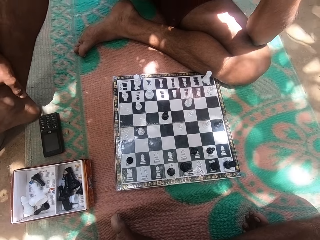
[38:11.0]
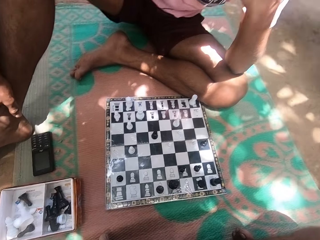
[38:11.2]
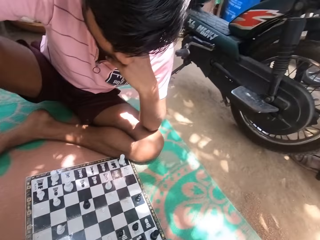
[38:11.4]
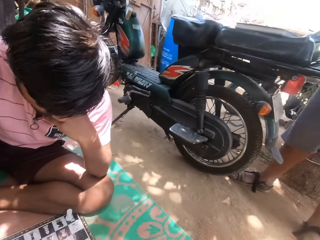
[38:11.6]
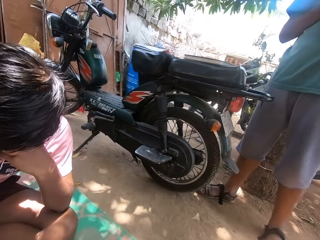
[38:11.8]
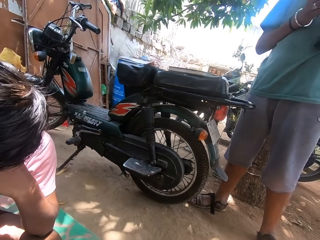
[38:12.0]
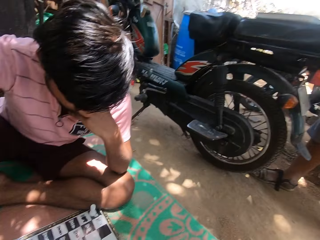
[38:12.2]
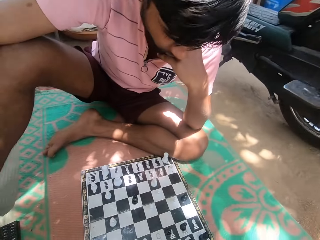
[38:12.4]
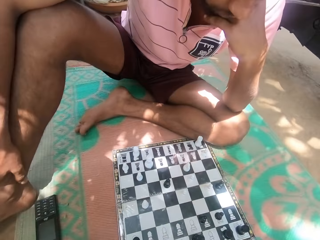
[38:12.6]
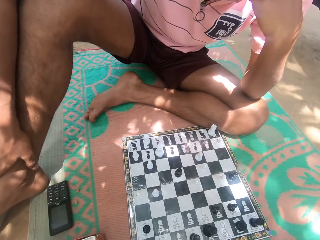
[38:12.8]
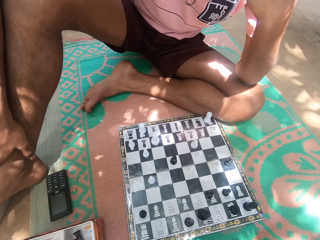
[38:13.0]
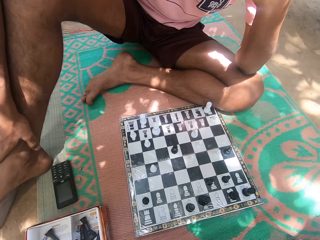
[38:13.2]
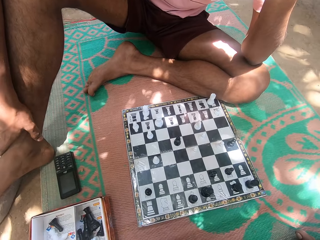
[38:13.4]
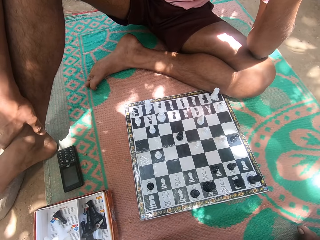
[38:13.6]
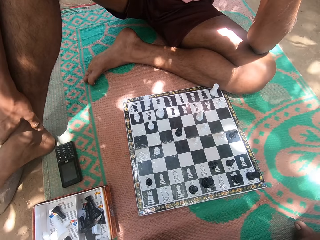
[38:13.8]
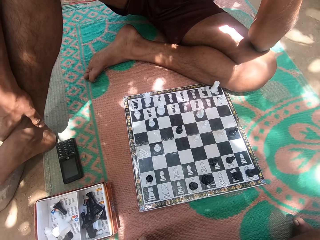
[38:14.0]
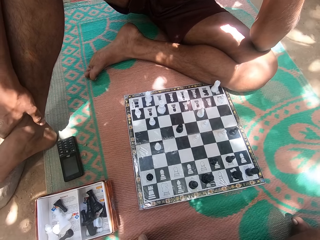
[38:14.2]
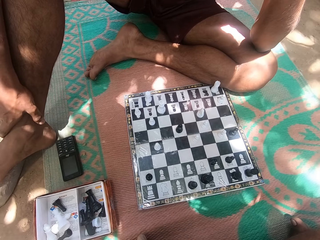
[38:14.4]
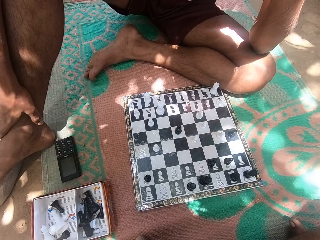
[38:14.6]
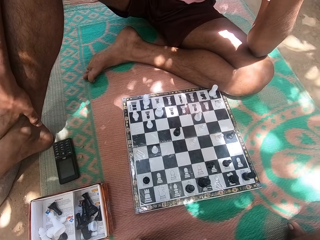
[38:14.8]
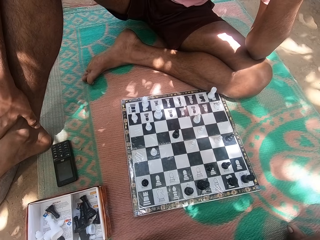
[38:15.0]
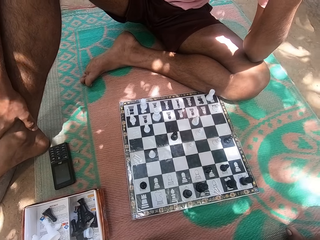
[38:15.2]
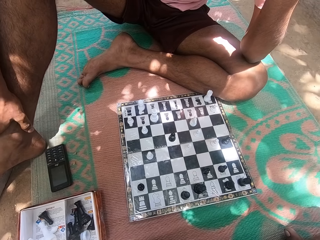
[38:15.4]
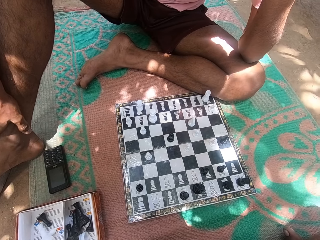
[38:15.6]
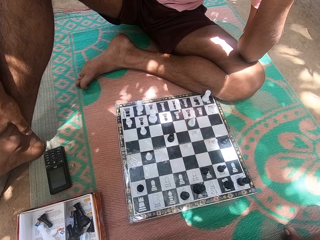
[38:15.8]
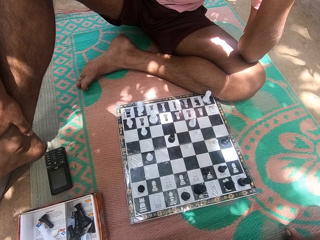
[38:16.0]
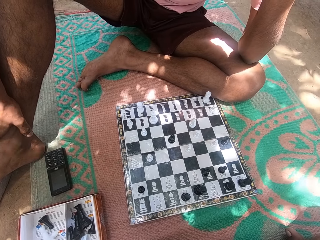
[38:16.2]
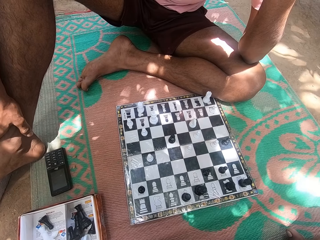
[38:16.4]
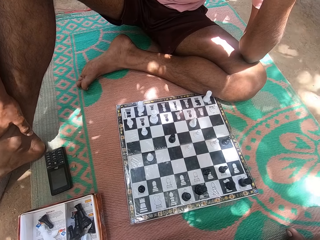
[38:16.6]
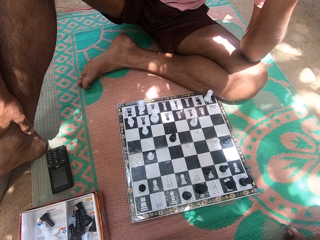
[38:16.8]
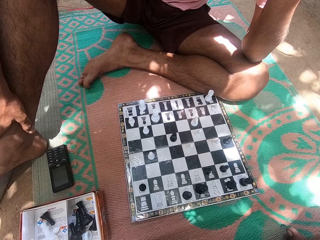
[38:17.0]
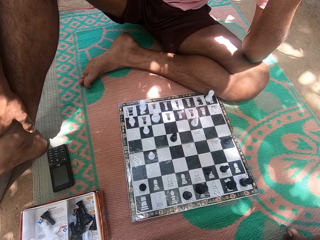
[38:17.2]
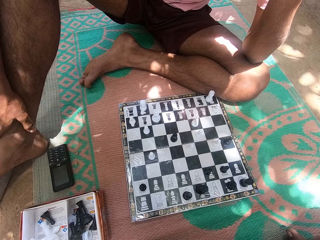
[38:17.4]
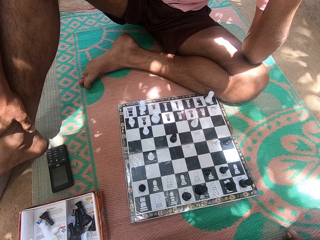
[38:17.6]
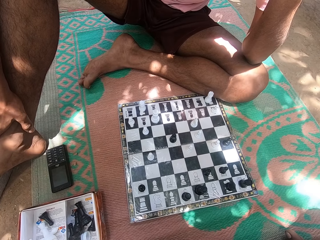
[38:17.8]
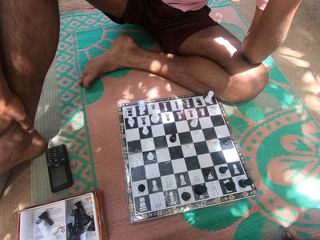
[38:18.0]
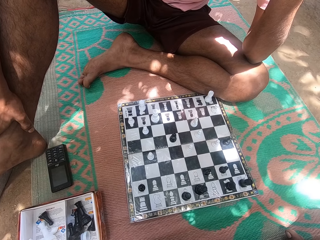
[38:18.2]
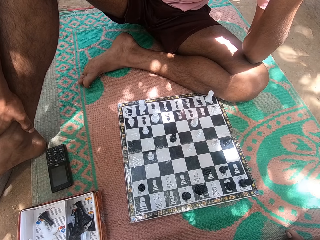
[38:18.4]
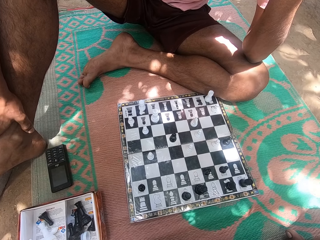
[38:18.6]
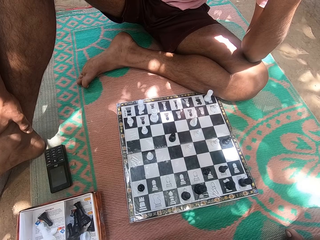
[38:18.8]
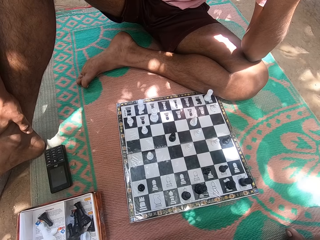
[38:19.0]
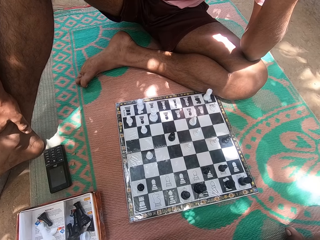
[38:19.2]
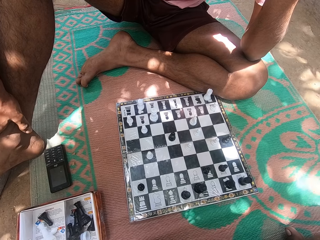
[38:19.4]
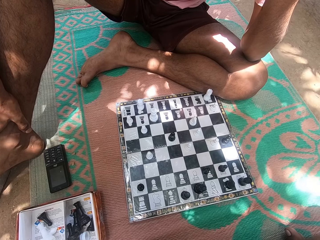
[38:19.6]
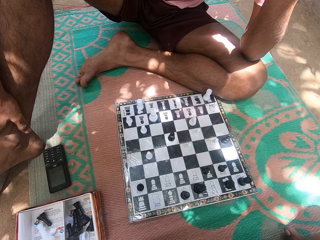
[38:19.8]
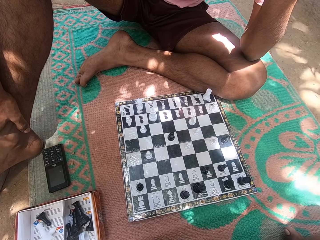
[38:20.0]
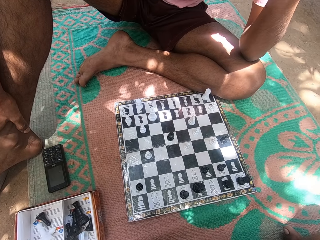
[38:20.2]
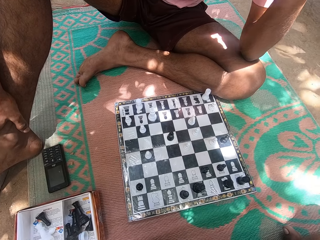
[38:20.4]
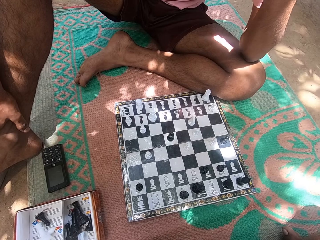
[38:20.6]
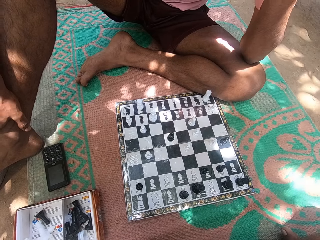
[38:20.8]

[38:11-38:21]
The camera wearer looks around.

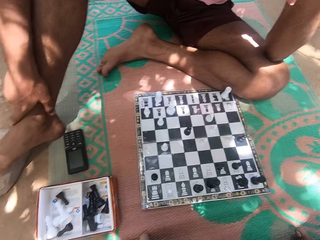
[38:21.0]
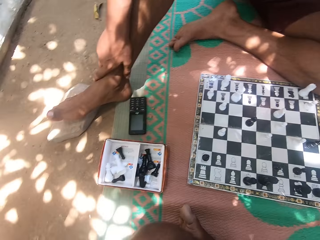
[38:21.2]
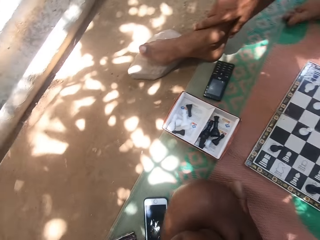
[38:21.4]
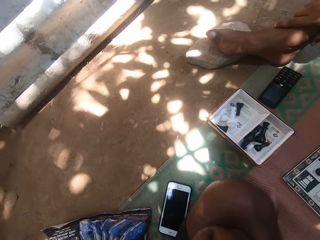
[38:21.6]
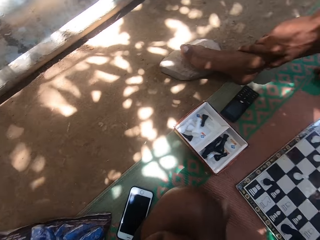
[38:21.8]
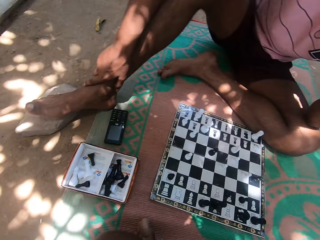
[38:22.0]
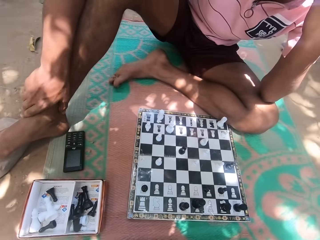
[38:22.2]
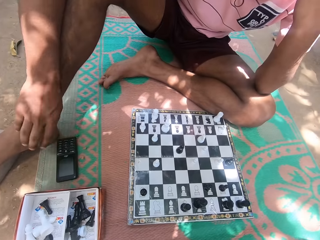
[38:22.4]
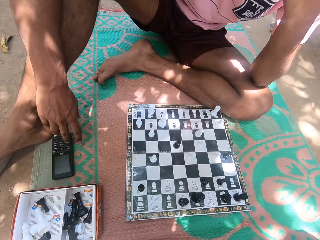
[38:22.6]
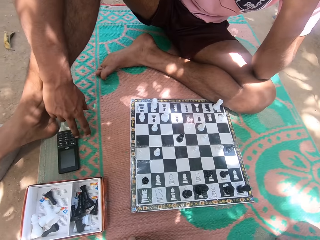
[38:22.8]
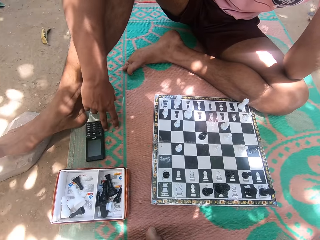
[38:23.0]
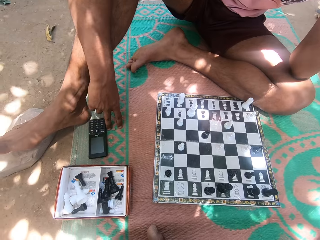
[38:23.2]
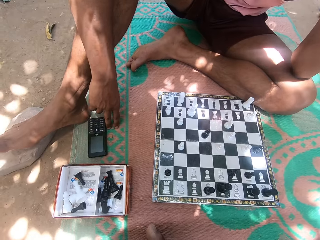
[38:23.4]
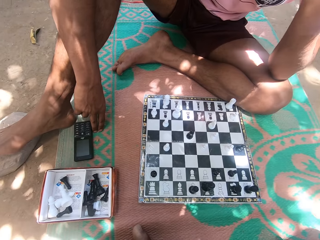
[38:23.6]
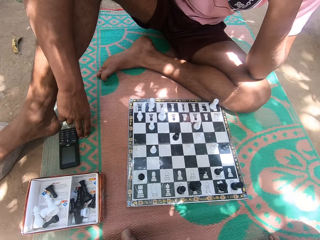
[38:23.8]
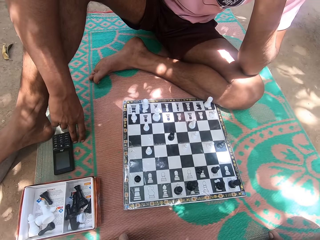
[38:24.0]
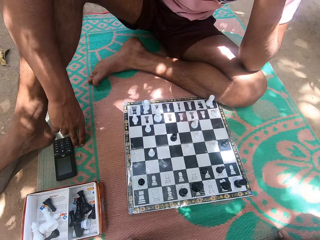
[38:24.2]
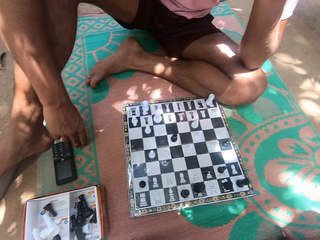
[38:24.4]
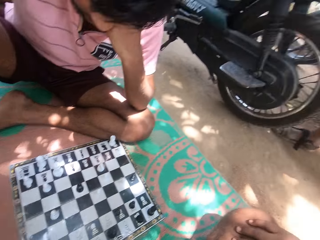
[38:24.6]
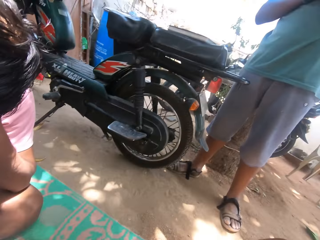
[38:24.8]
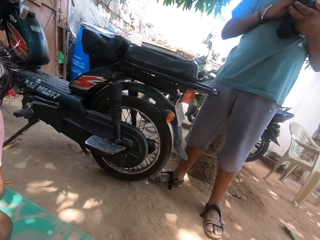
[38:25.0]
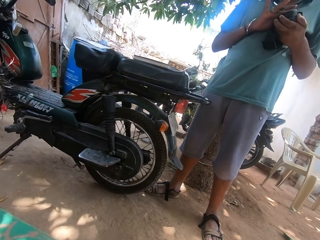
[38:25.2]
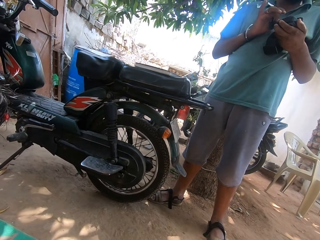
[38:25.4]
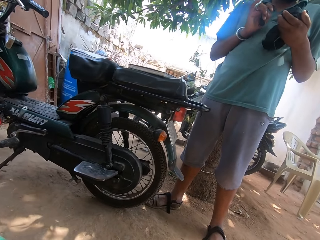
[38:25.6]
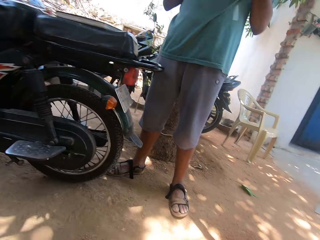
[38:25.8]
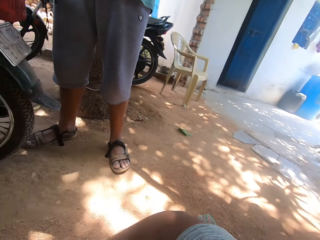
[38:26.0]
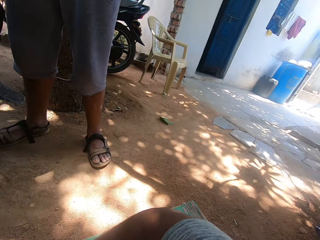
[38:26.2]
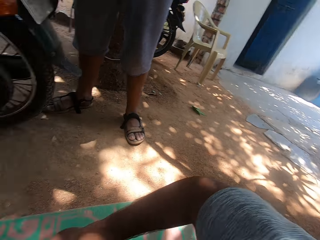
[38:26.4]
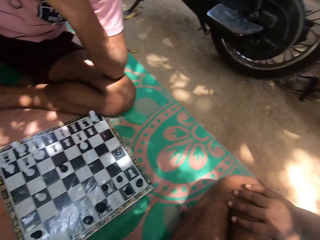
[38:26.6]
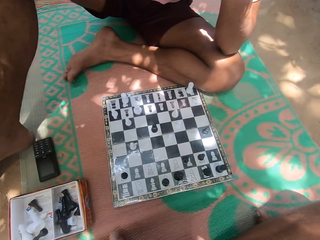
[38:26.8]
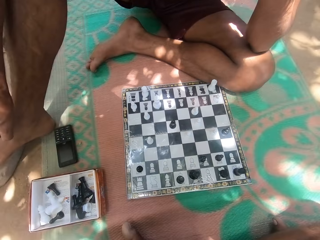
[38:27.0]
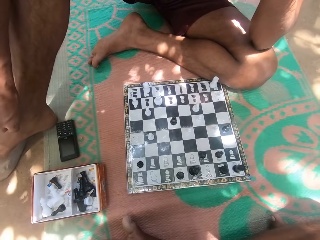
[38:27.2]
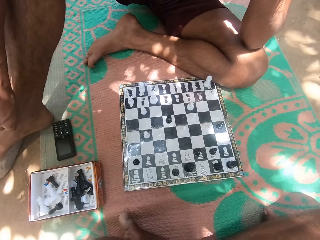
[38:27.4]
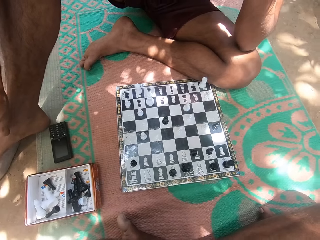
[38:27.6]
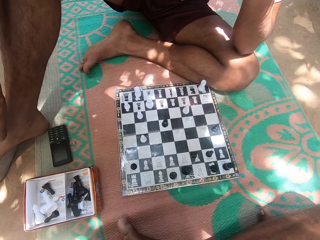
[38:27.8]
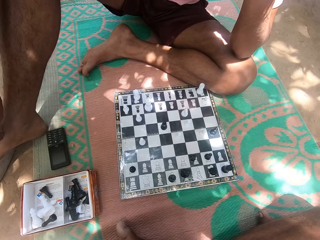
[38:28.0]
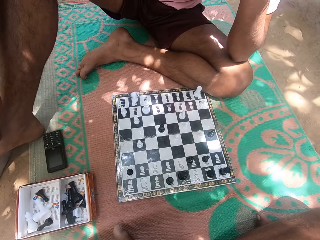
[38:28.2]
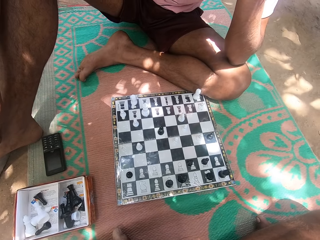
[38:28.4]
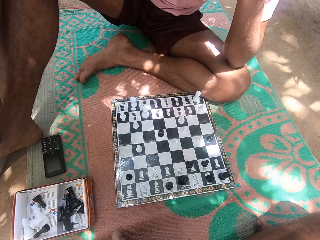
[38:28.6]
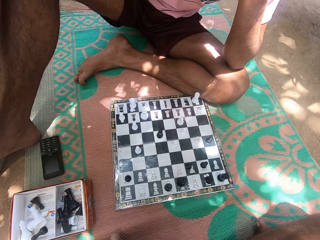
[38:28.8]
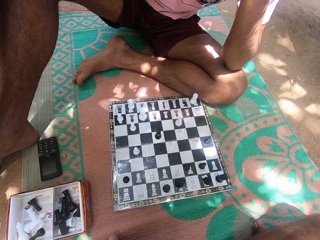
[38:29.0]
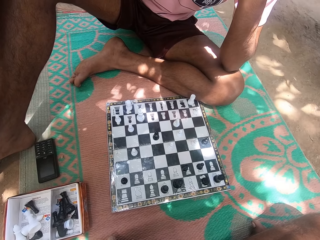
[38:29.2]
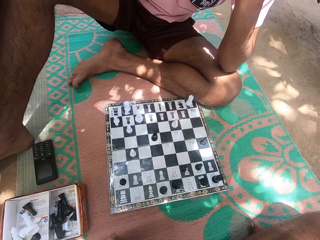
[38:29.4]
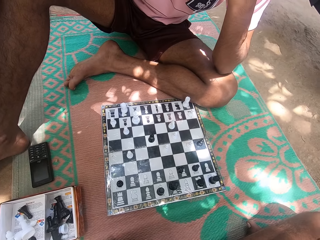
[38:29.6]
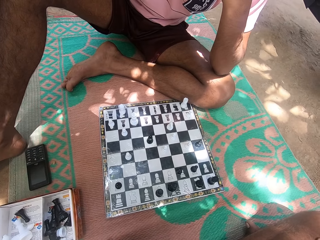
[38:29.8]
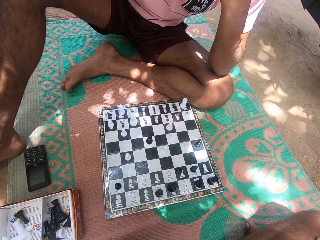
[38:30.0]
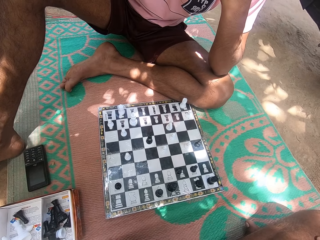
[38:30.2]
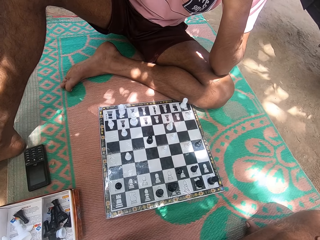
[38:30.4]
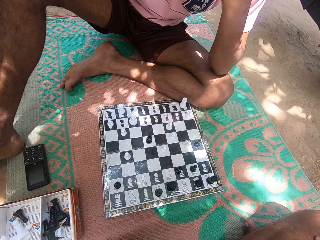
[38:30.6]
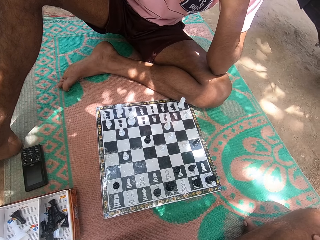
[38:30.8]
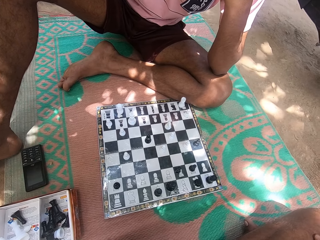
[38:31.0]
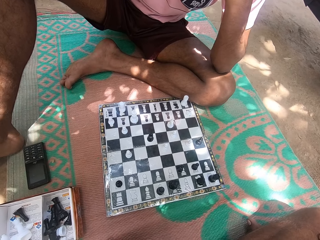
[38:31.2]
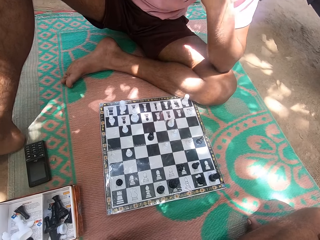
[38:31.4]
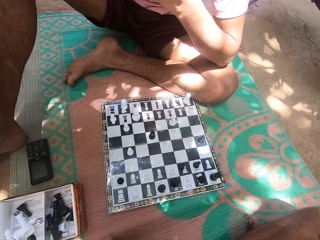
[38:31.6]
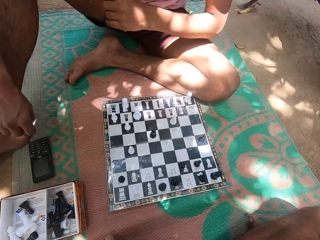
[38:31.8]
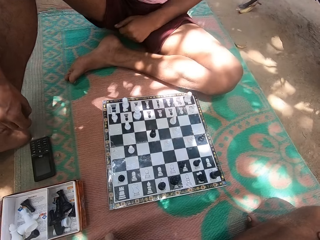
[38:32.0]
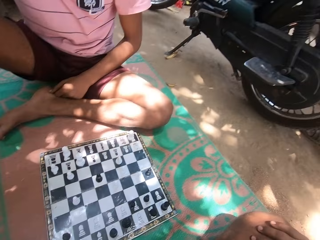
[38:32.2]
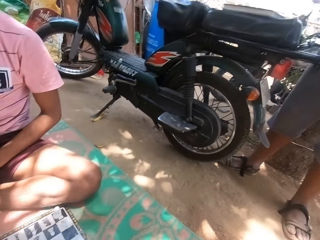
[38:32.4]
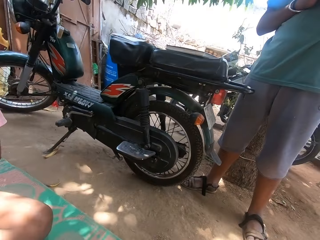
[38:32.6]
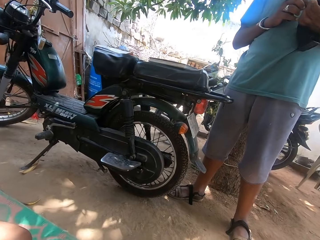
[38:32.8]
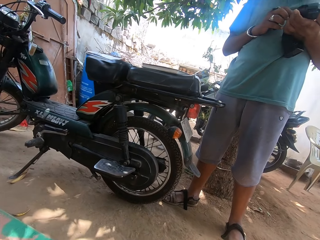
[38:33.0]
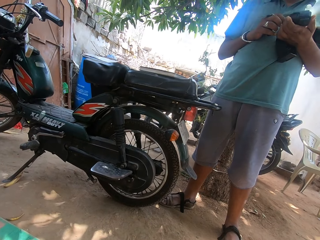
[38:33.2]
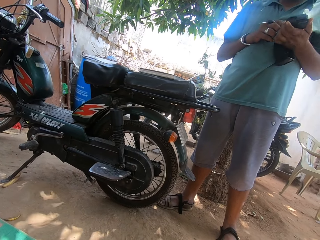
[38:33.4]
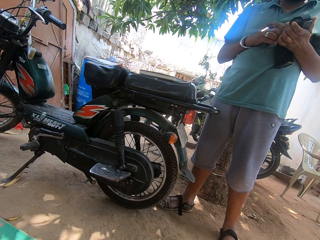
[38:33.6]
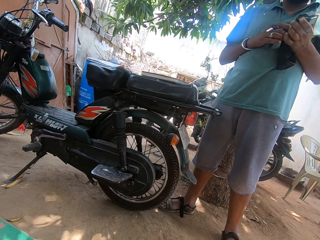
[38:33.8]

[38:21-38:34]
A man feels the carpet. The man looks around. The camera wearer looks around.
